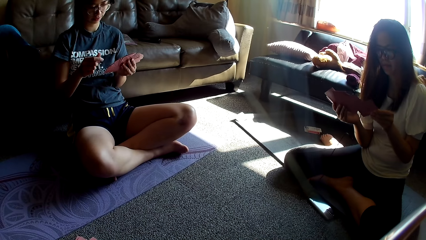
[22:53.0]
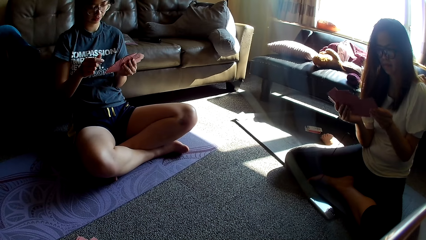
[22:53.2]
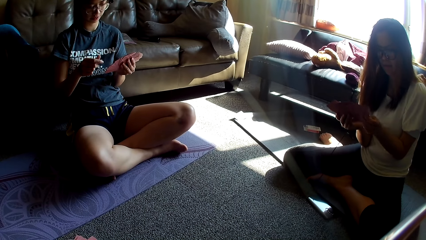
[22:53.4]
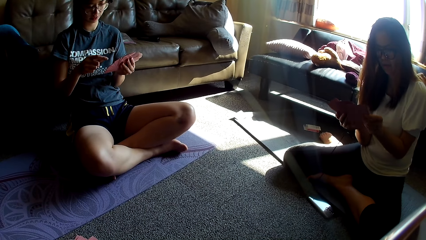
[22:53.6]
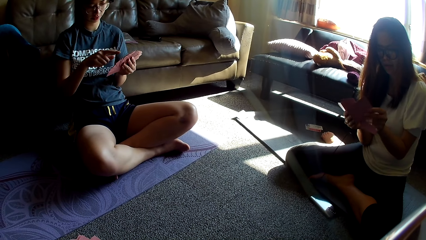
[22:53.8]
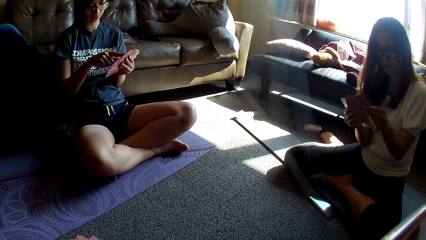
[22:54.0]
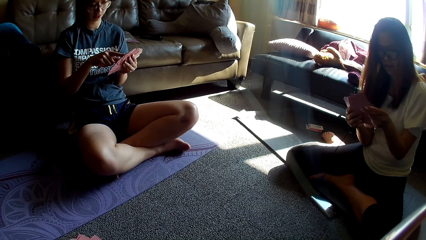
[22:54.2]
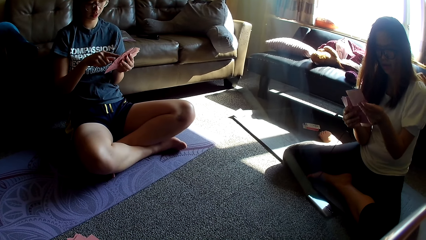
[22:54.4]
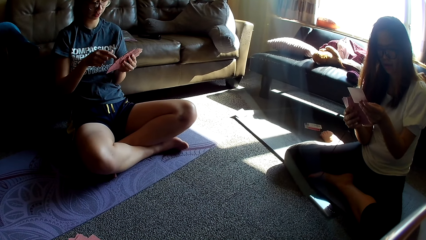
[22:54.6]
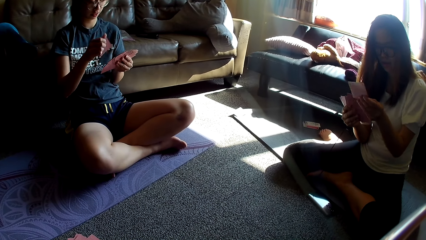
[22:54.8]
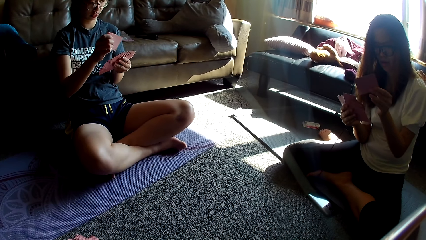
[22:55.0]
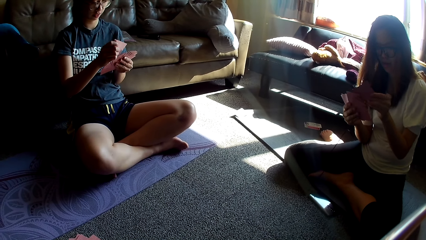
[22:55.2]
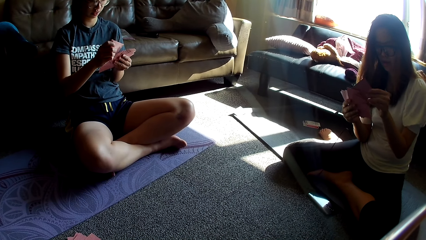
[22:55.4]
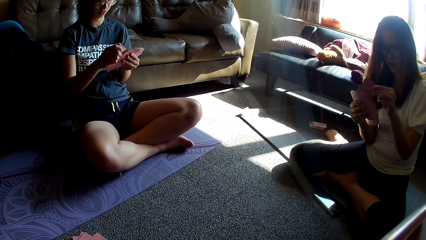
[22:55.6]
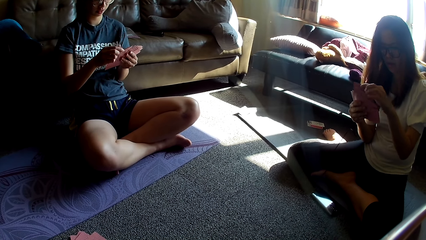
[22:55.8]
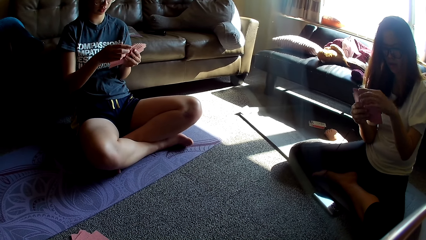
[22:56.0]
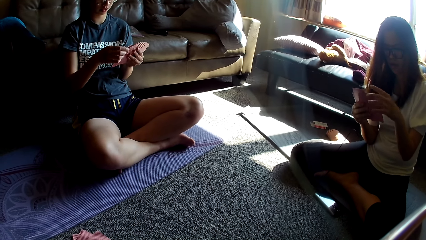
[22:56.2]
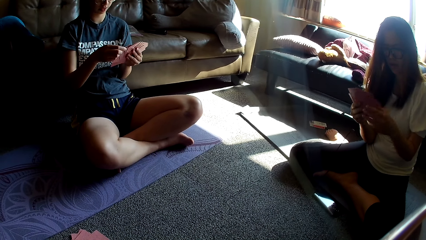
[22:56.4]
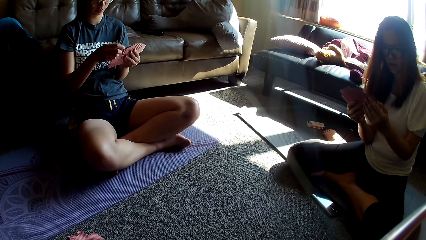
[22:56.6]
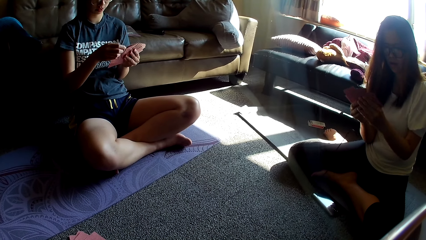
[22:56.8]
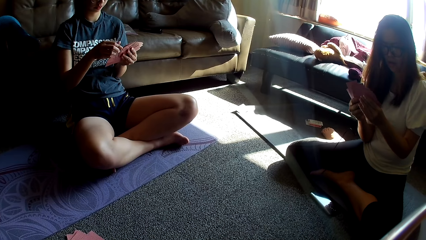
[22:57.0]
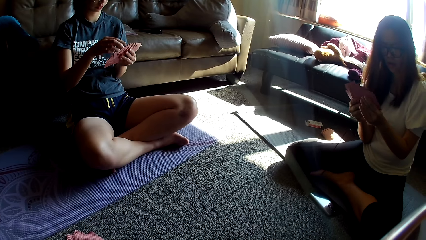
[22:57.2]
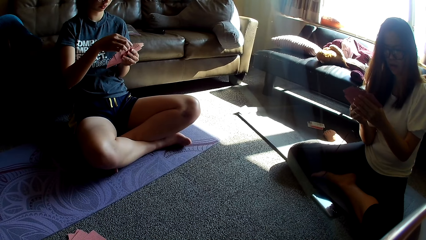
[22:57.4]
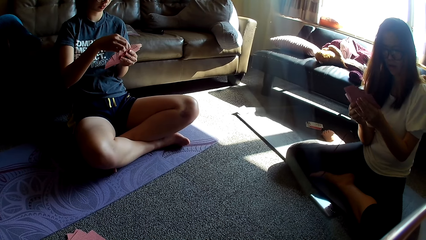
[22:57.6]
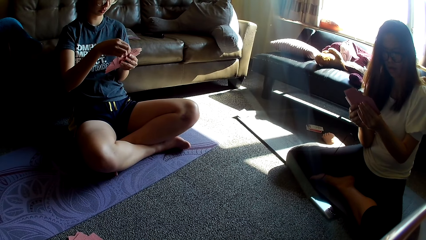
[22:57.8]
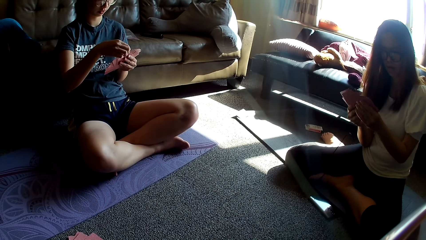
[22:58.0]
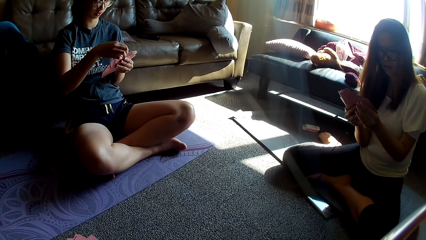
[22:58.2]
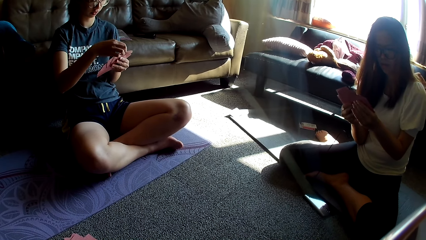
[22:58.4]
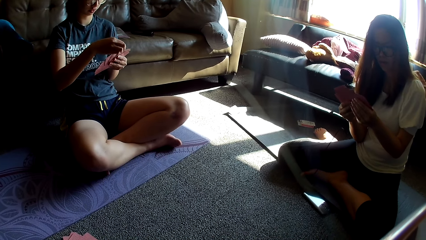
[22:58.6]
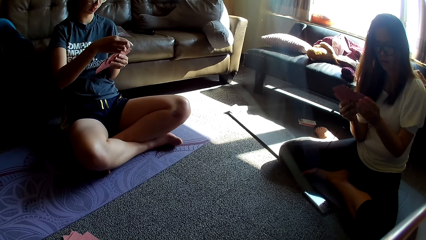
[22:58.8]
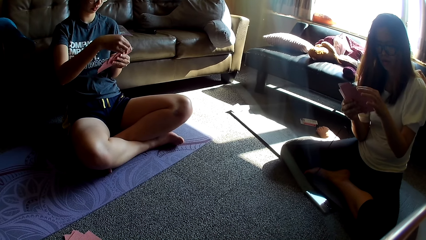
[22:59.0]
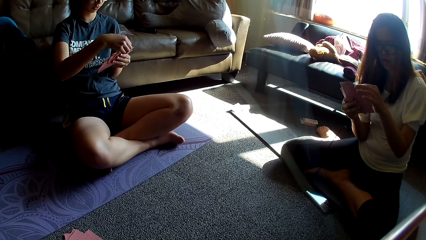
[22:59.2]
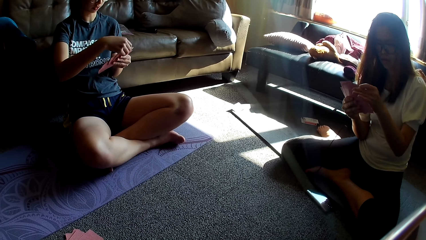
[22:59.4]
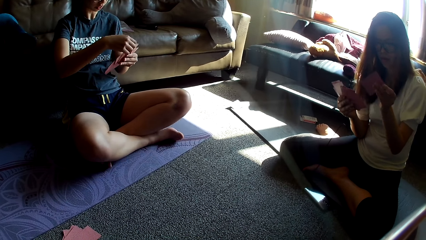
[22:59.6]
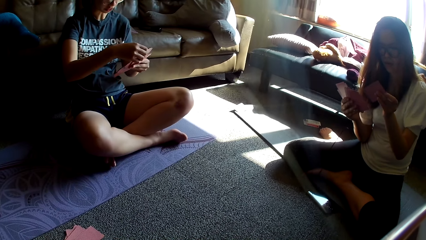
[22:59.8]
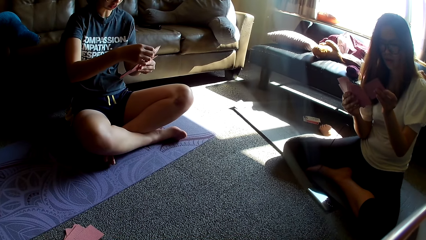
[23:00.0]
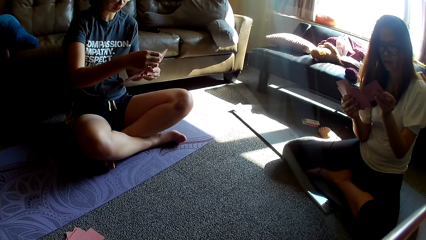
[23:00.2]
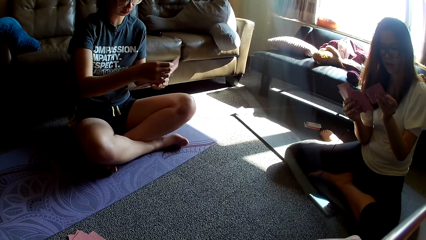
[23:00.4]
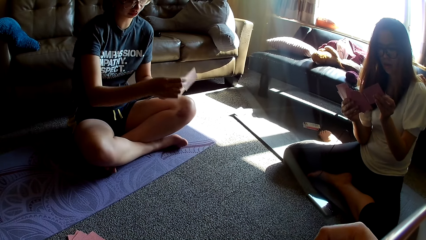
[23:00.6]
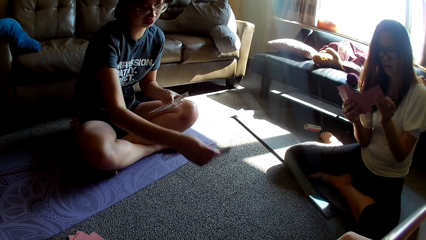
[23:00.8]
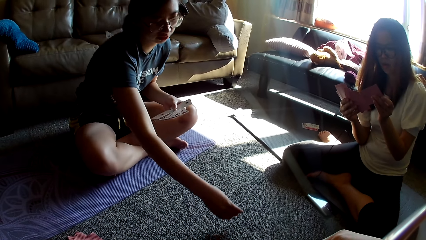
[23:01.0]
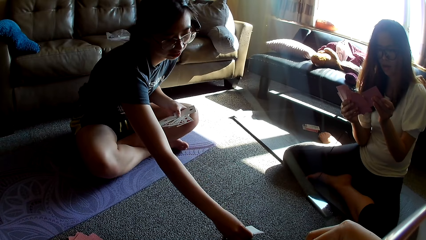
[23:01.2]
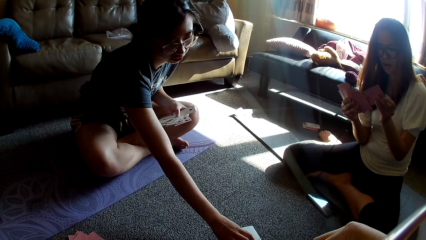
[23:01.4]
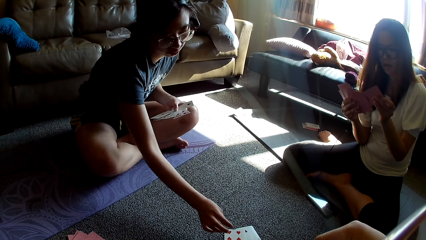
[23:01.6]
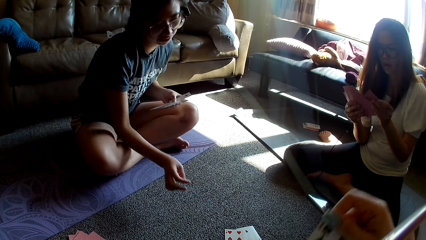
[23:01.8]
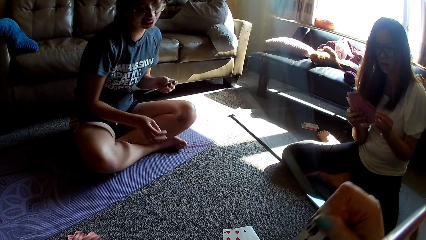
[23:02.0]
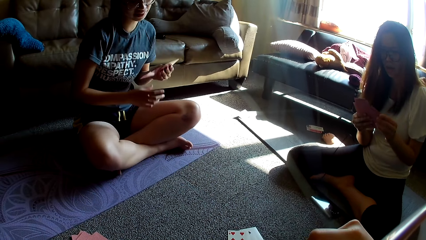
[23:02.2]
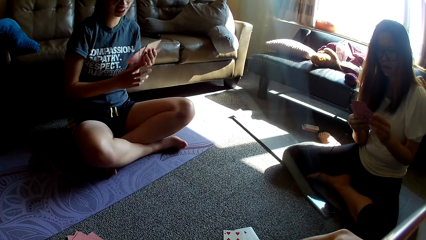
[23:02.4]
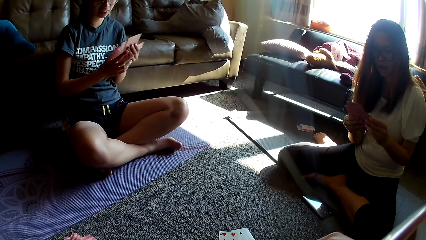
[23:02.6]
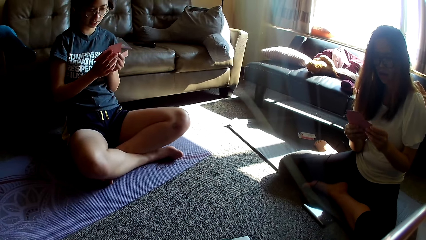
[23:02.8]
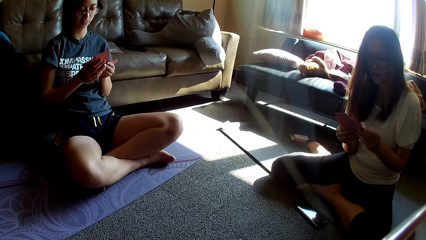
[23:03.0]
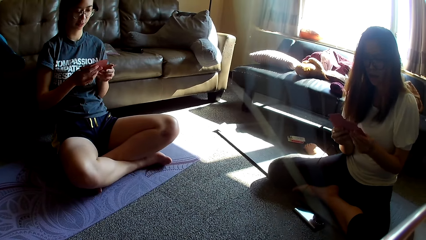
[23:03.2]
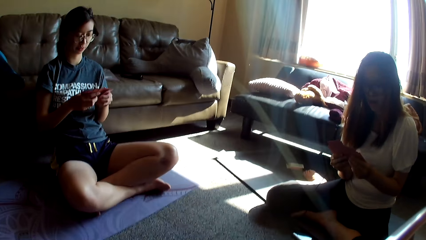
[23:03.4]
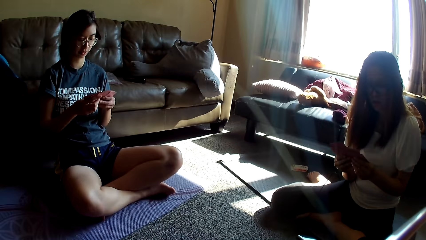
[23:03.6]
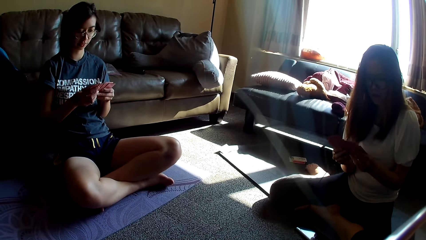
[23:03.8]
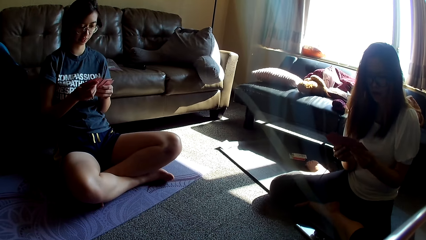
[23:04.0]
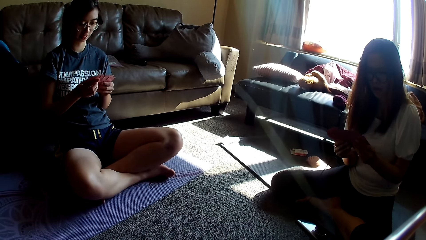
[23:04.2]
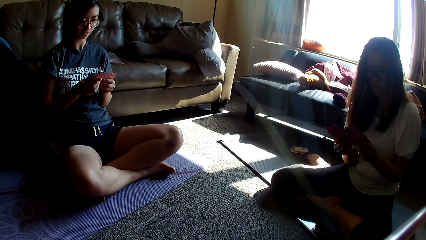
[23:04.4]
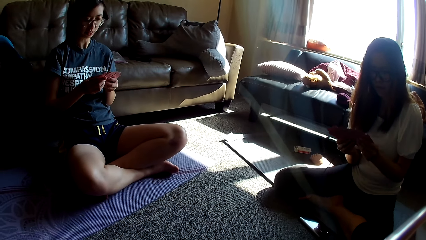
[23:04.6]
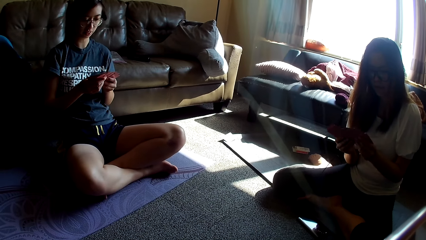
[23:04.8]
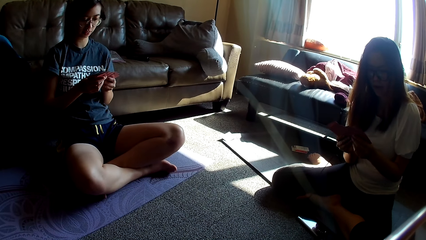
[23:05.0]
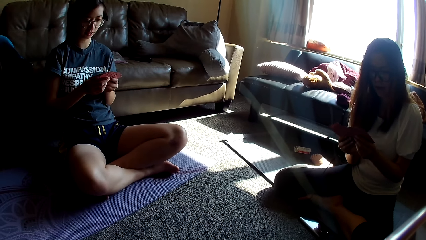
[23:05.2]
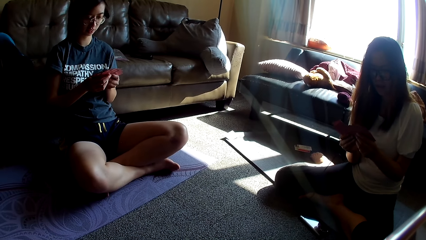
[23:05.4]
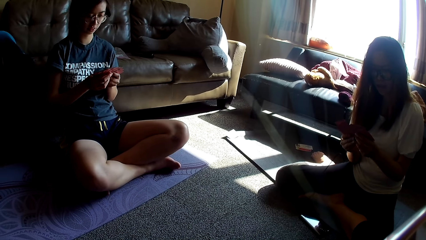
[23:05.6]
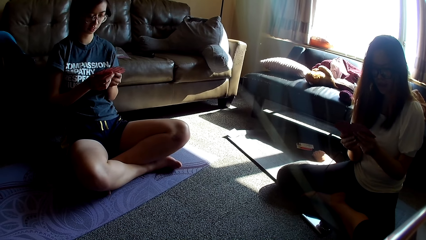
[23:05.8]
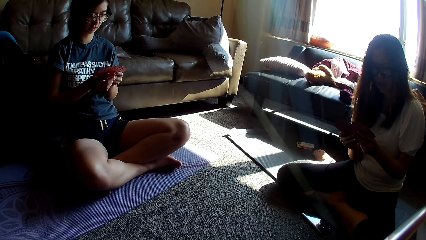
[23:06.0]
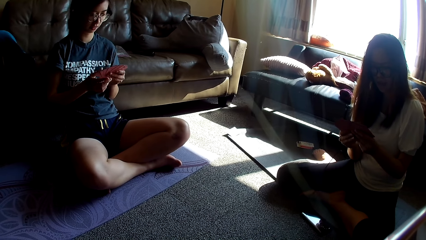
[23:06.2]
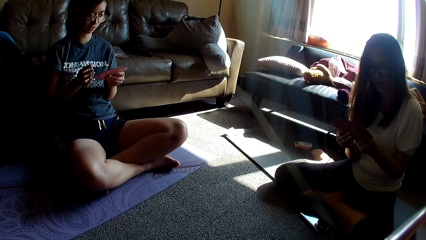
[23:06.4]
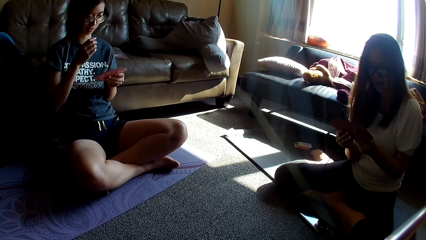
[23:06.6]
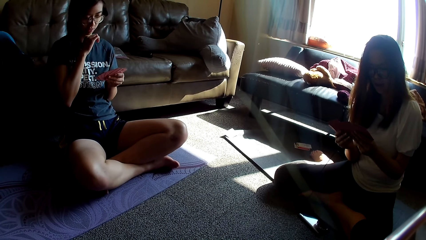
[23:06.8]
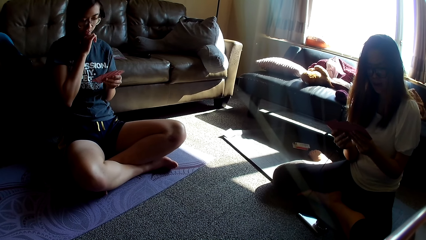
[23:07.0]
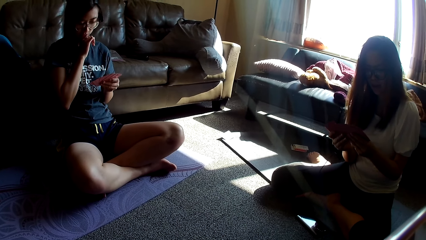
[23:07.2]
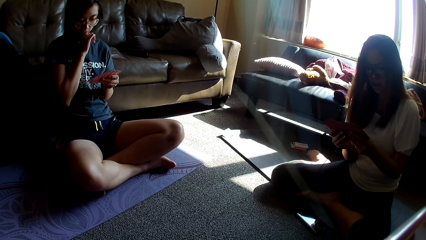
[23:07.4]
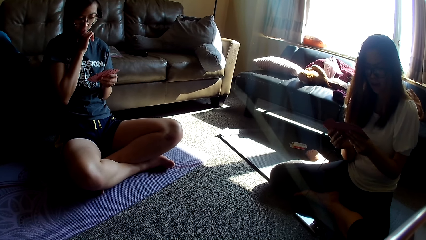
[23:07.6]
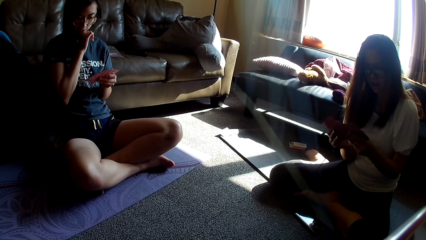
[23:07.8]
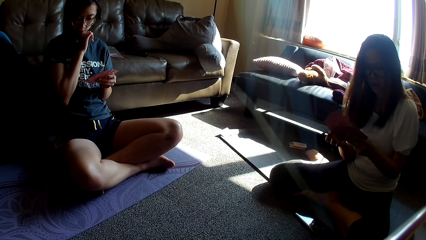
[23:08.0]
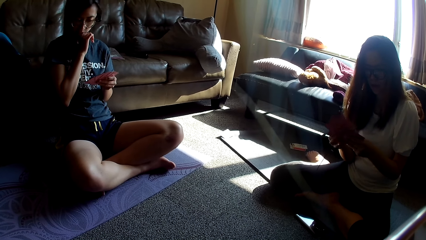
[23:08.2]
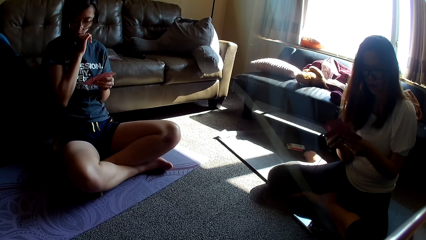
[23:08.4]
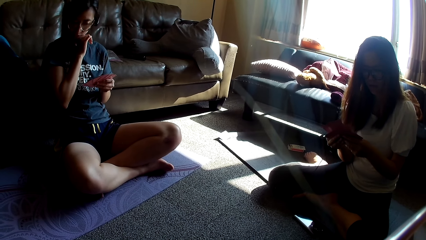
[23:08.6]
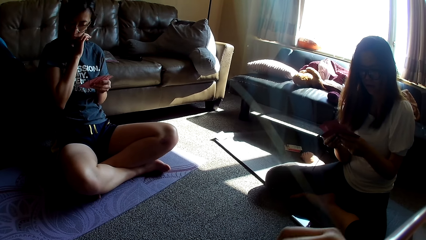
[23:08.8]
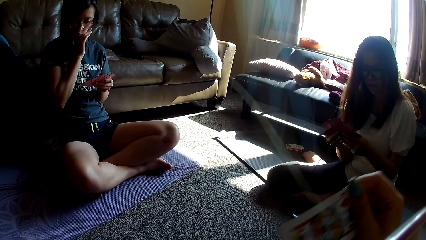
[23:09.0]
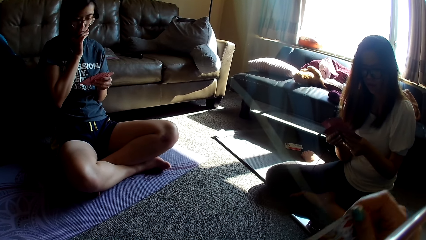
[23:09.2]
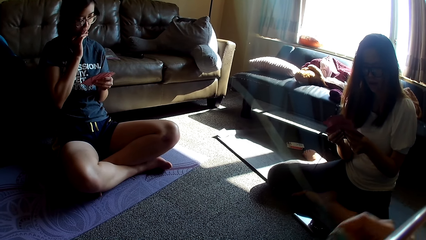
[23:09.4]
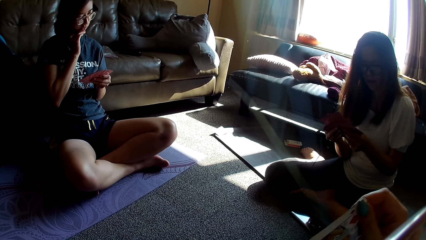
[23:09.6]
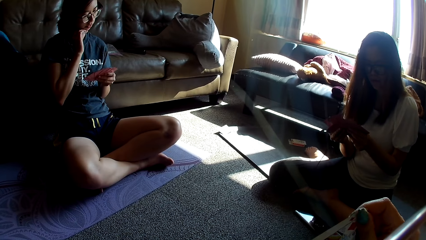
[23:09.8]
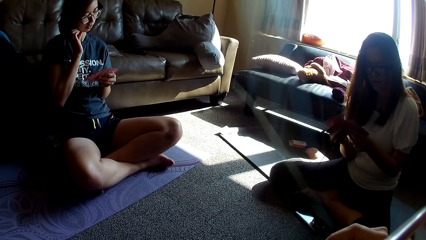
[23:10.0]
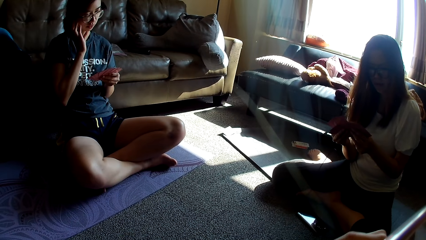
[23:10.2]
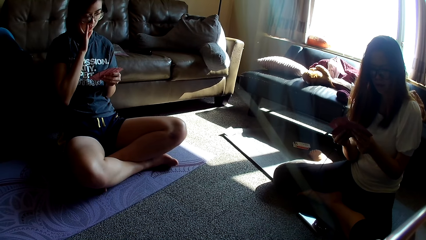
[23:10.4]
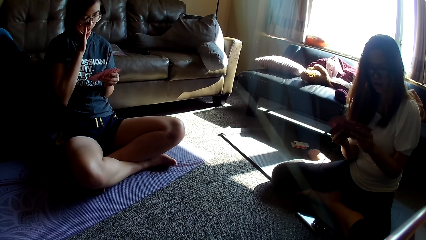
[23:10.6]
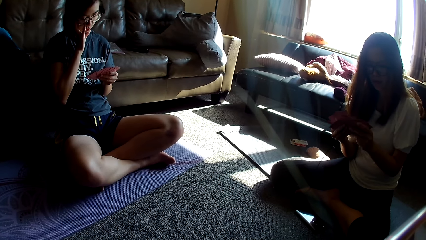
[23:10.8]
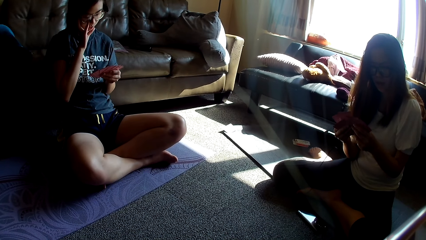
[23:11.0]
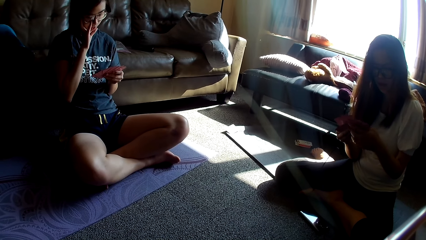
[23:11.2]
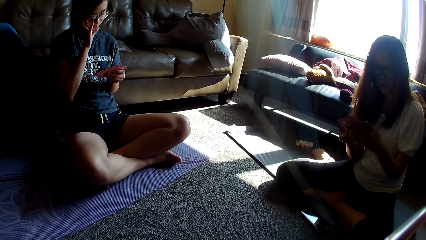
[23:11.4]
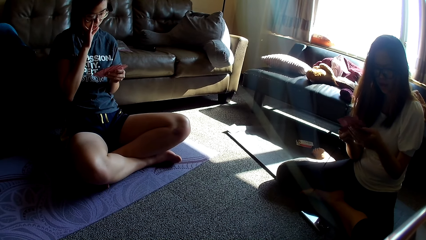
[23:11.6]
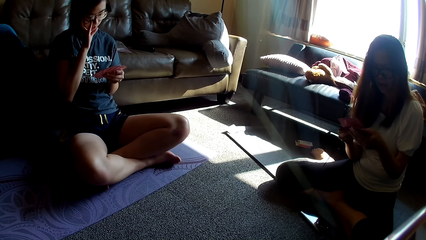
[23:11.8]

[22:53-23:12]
A lady puts the cards on the floor. The camera wearer talks. The lady talks and arranges cards in her hands. Another person counts. The lady puts her hand on her face. The camera wearer arranges the cards on her hand.
